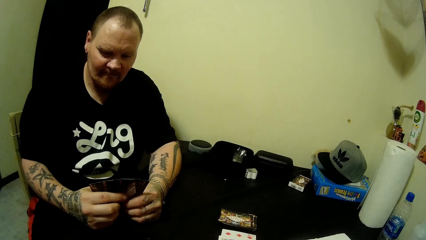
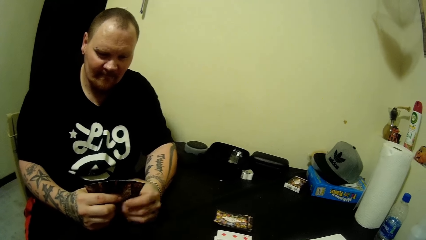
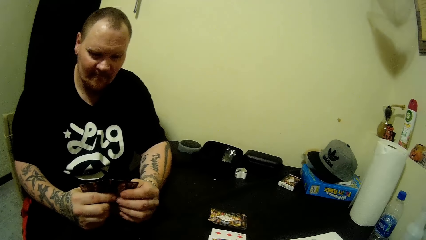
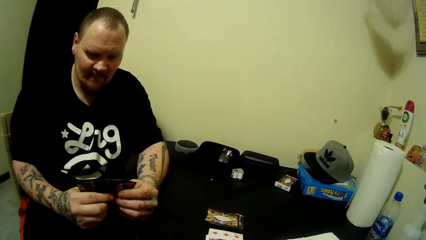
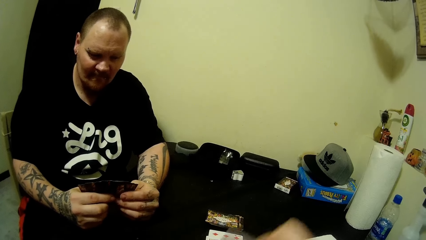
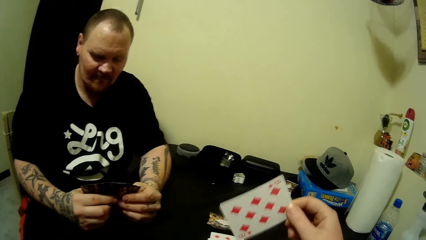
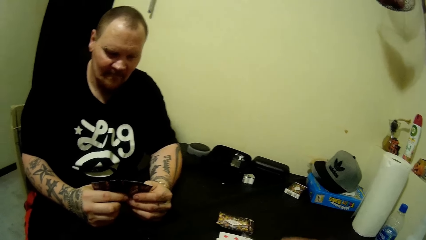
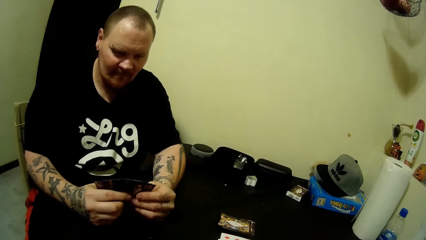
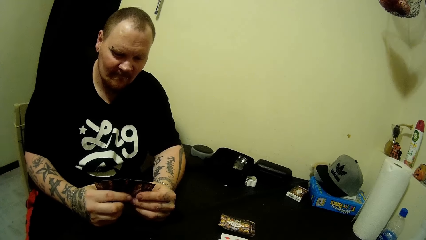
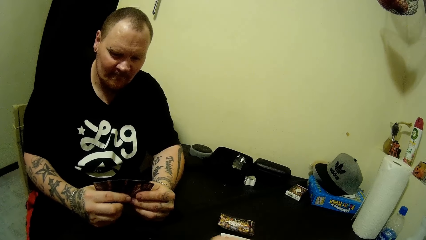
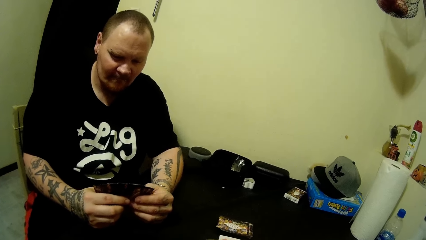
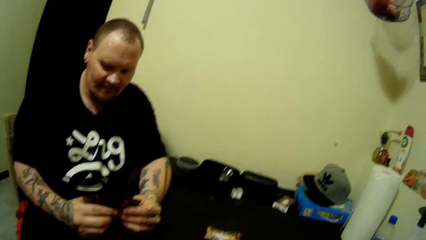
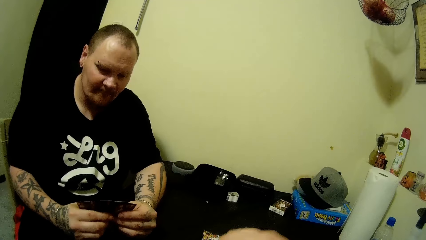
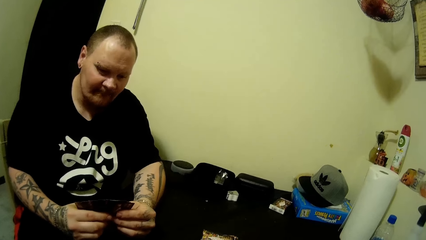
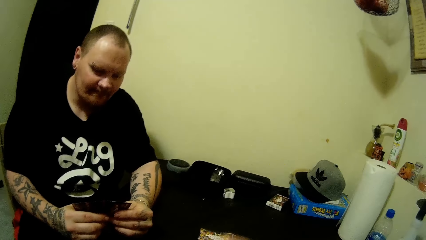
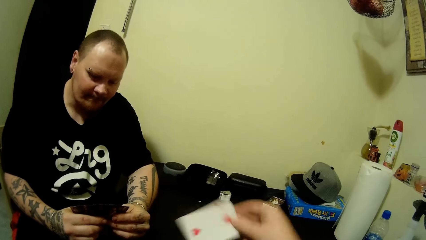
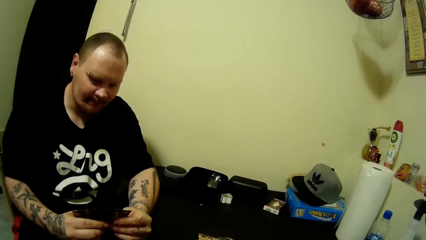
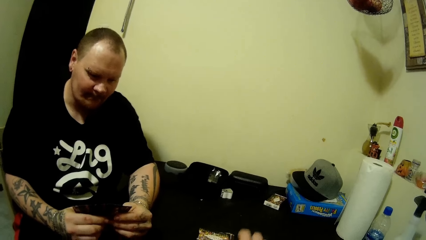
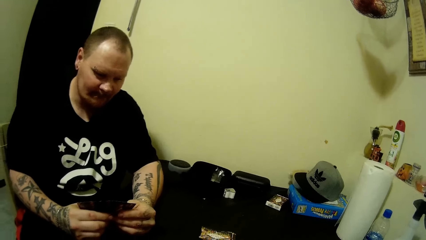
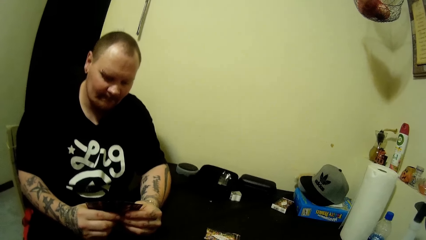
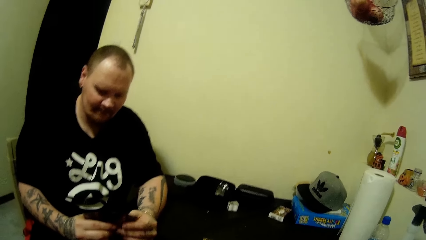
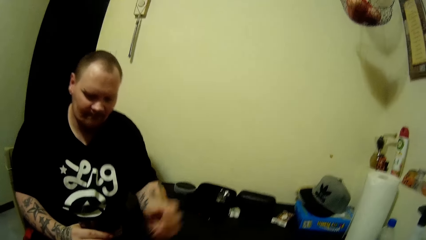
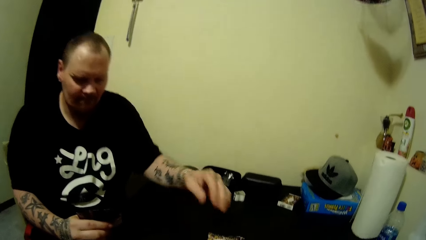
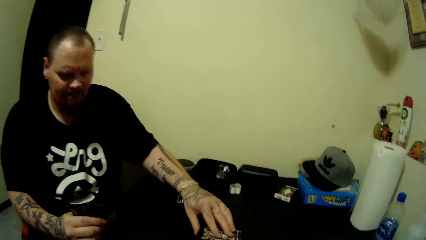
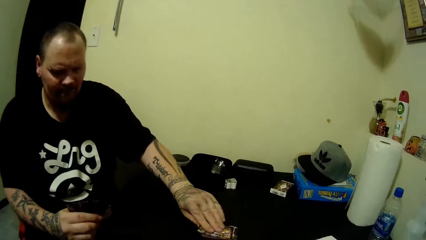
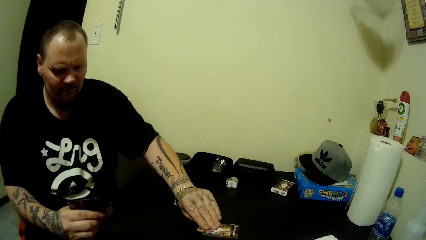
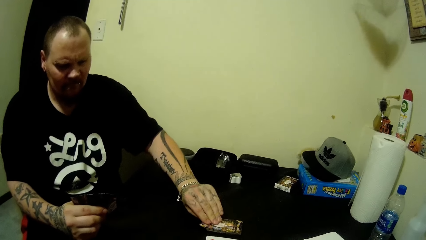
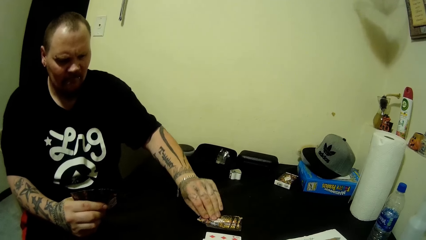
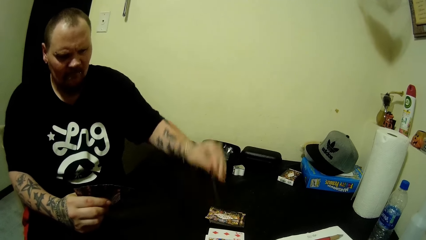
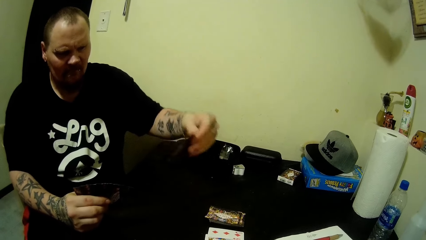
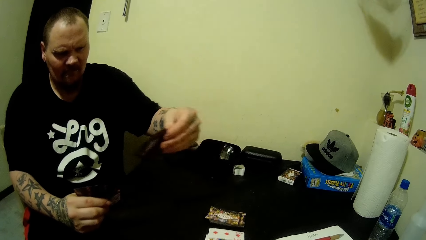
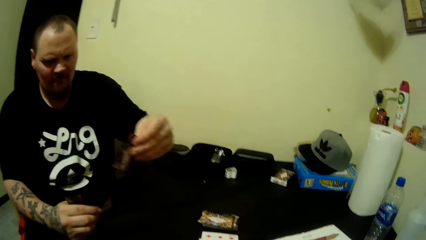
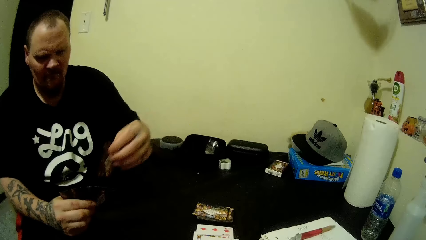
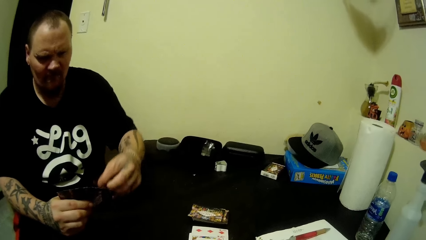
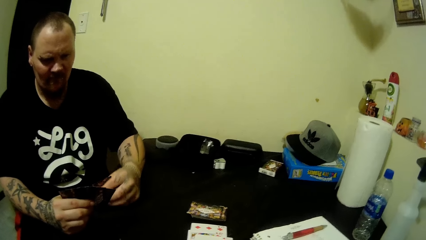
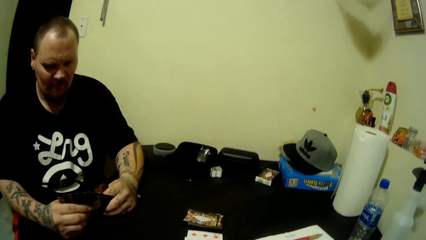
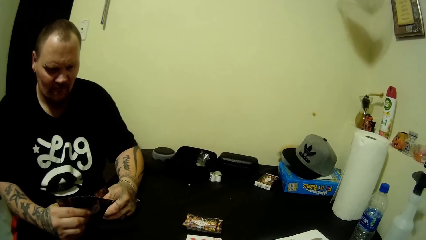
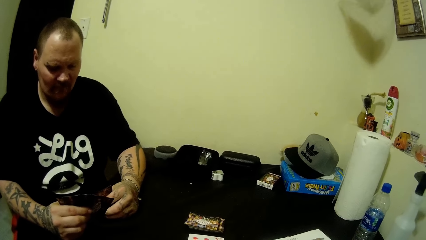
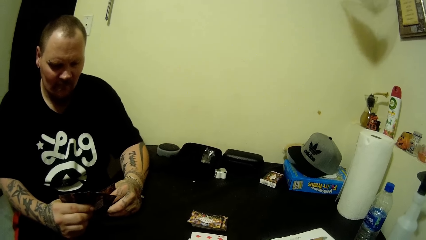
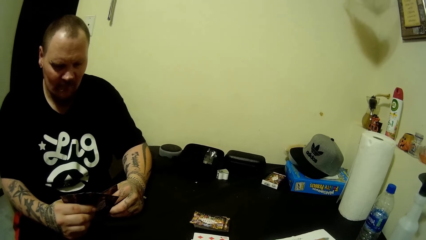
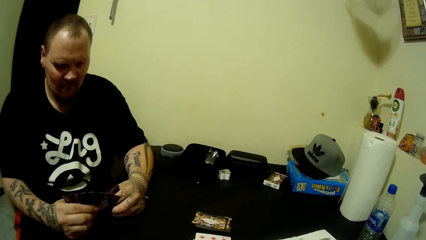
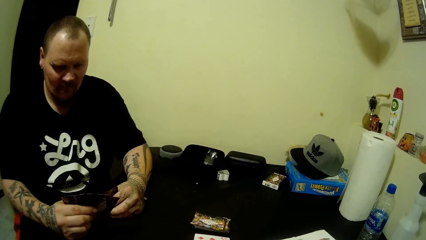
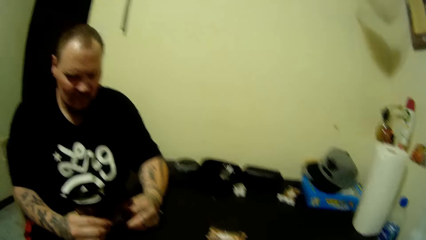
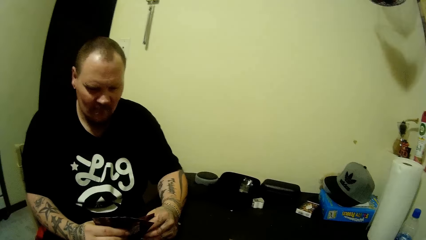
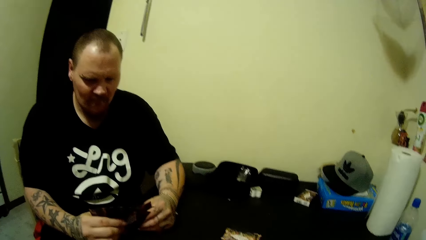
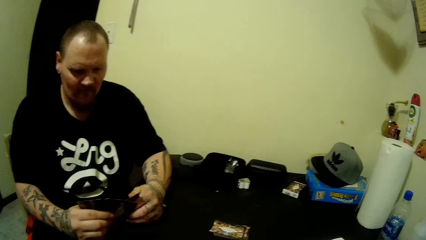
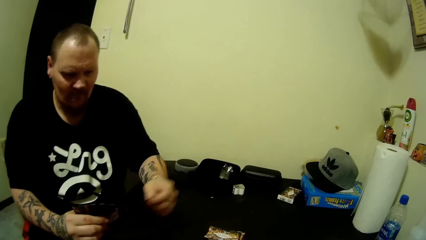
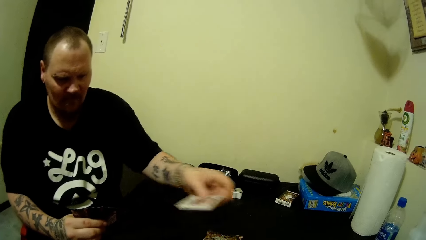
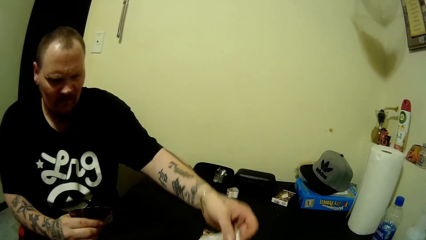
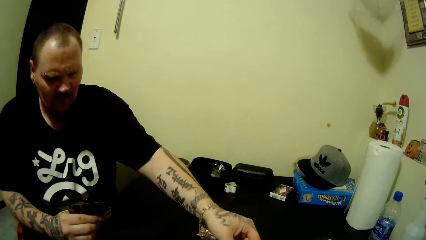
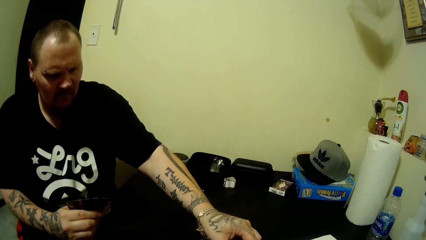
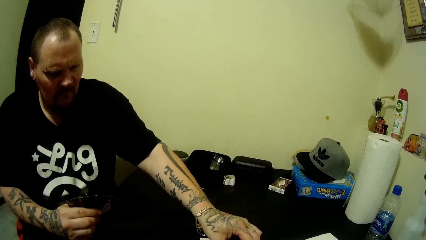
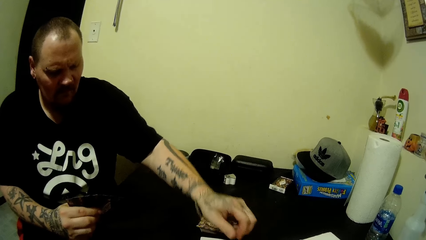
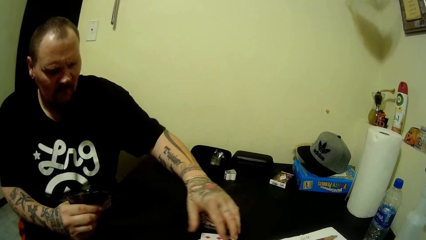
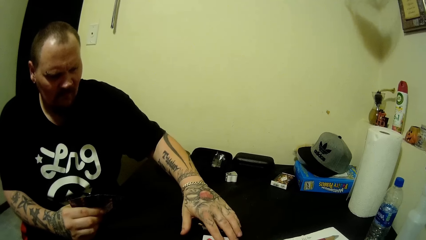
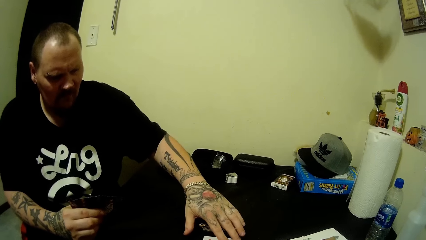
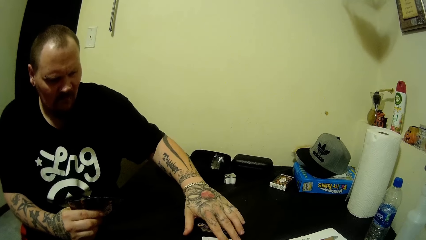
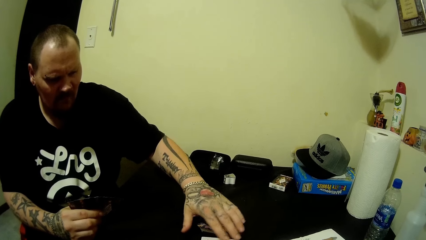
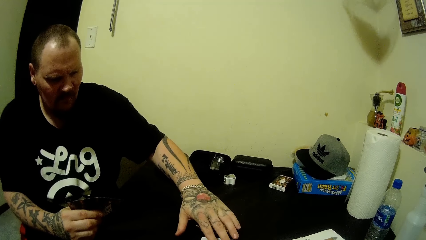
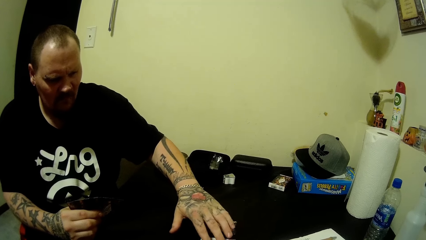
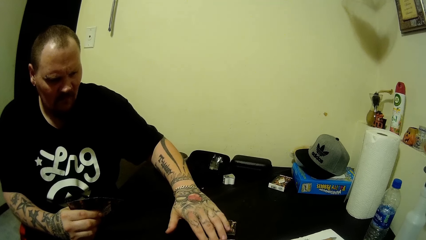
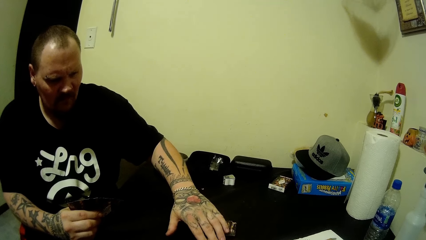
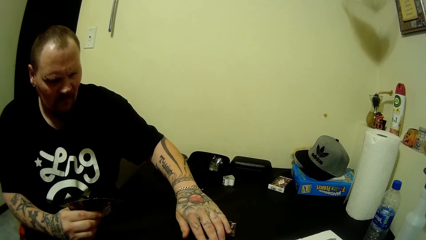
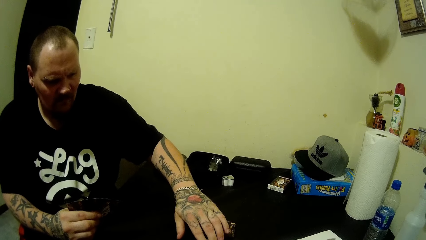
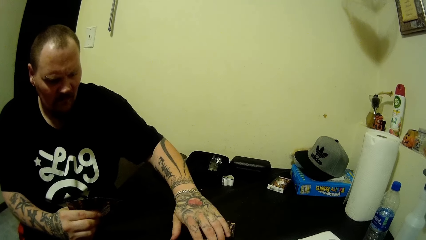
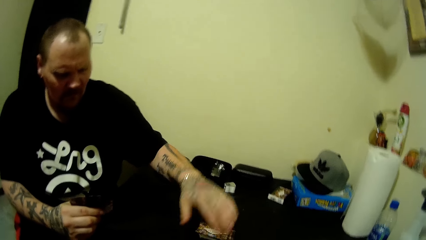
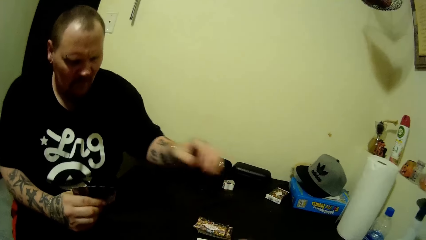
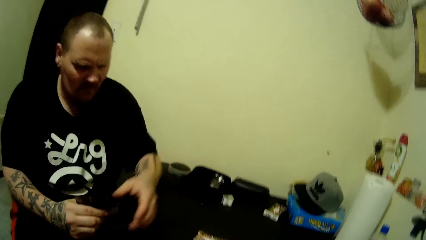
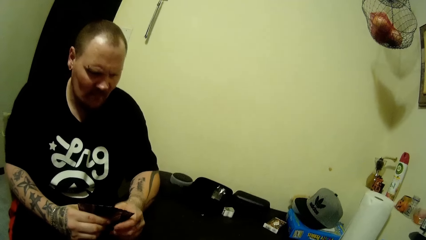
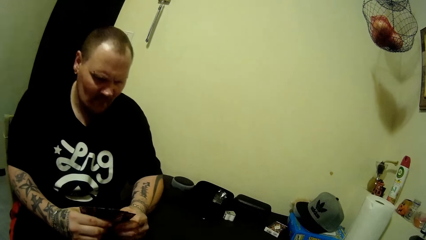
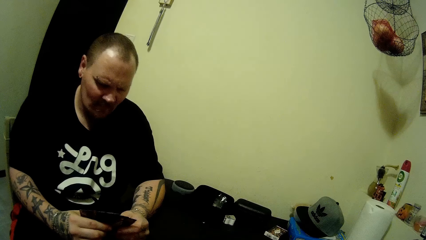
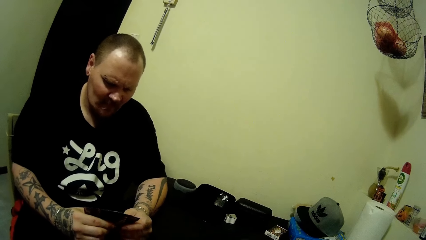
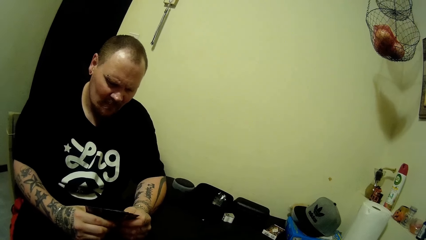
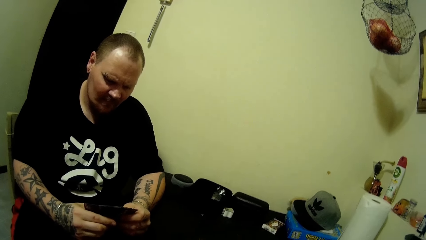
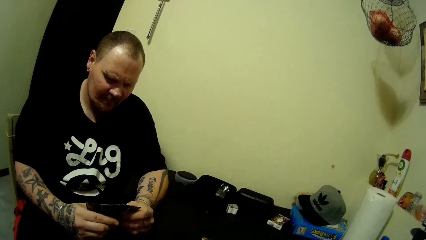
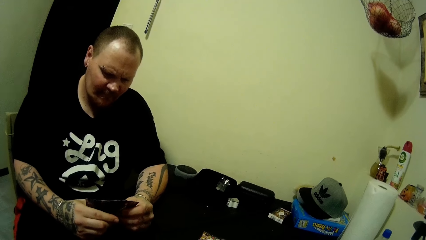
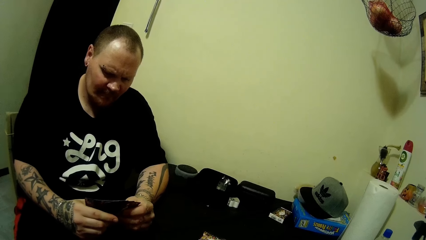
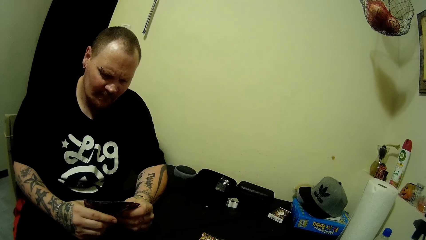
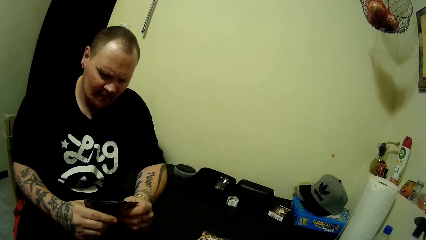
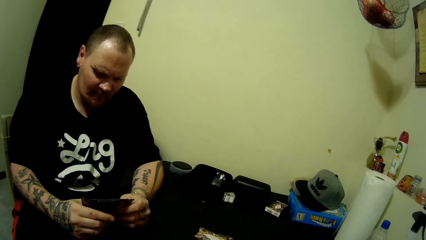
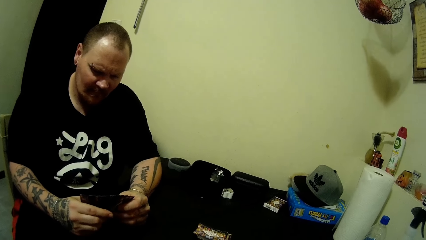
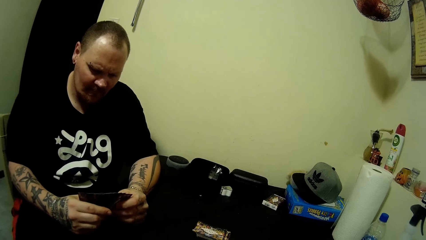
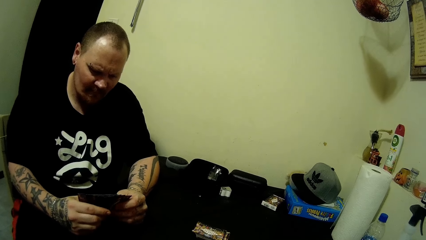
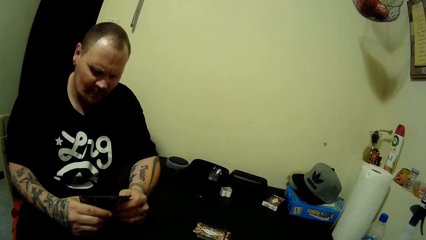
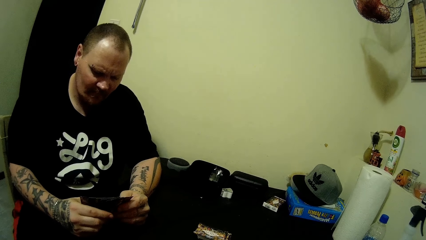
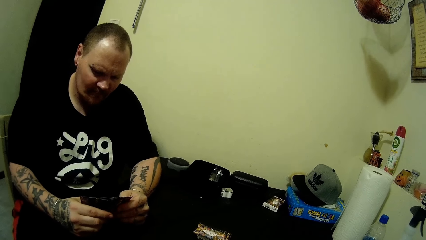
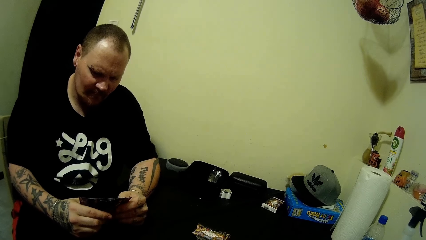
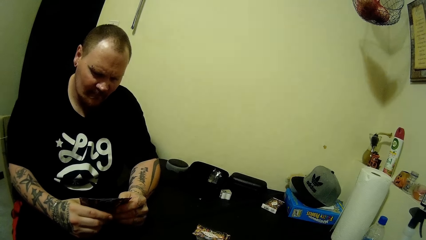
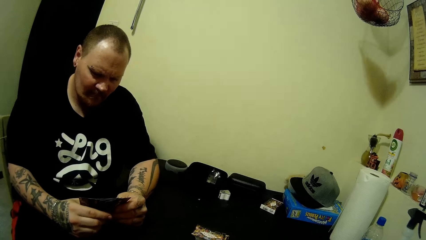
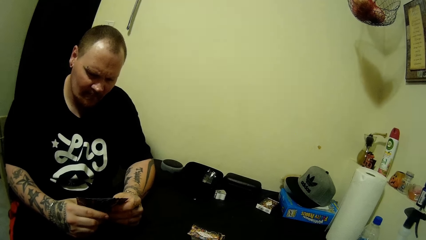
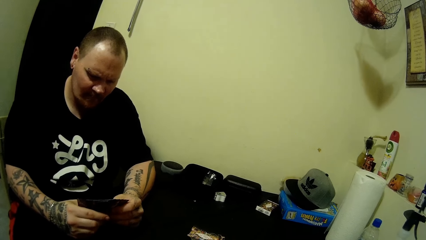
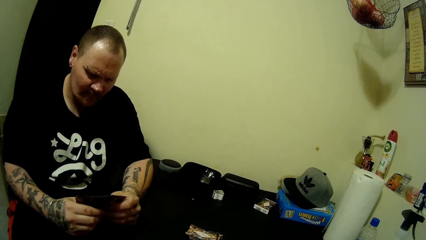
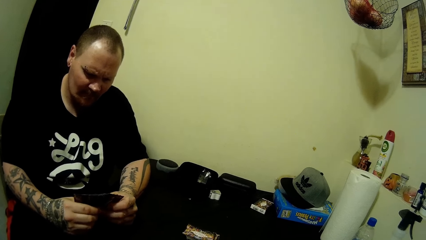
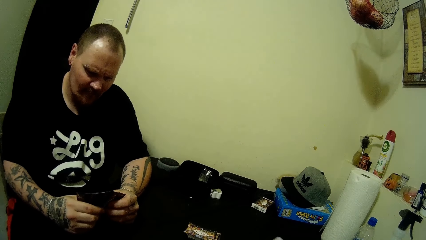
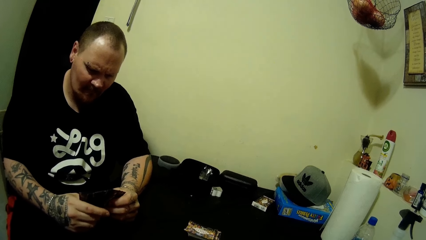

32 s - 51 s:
The camera wearer holds a card. She plays cards with a man. She drops the card on the table with her right hand. The man picks a card from the table with his left hand. The man drops the card on the table with his left hand. The camera wearer looks at the man.
